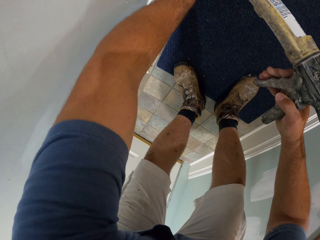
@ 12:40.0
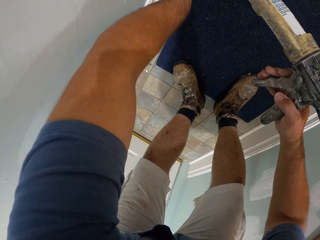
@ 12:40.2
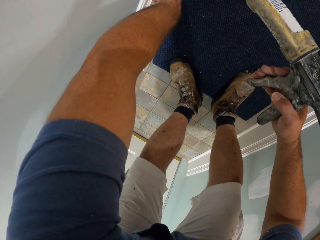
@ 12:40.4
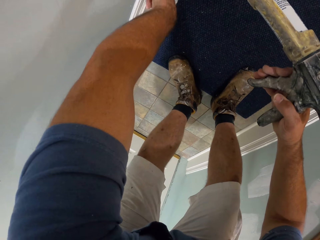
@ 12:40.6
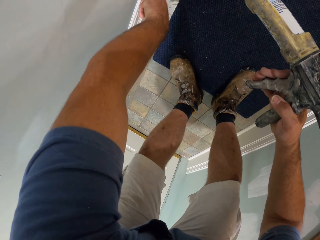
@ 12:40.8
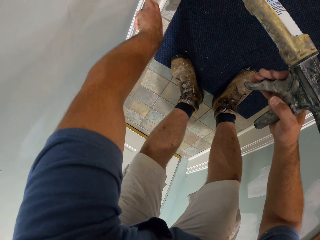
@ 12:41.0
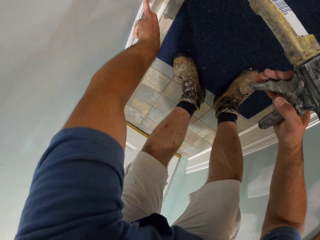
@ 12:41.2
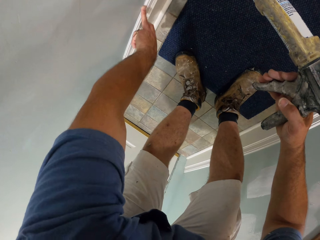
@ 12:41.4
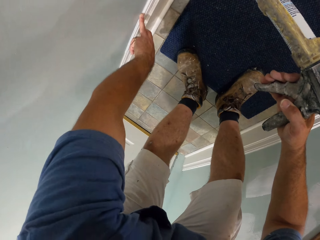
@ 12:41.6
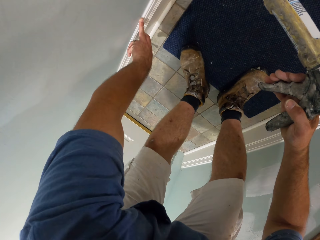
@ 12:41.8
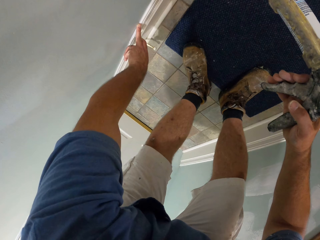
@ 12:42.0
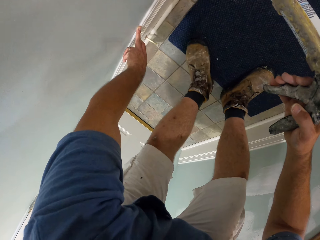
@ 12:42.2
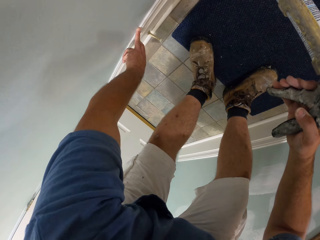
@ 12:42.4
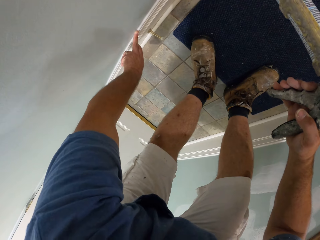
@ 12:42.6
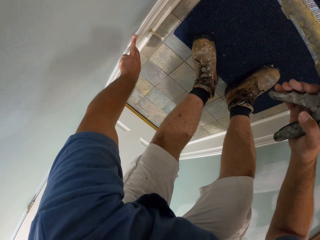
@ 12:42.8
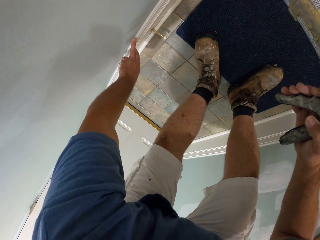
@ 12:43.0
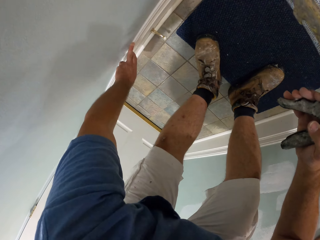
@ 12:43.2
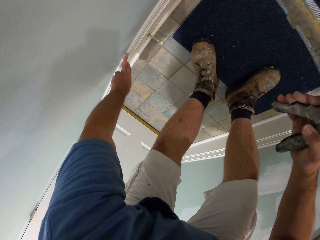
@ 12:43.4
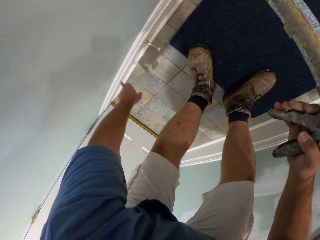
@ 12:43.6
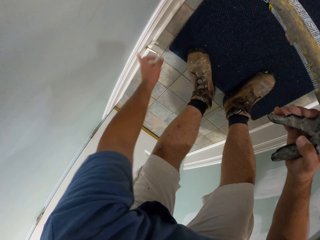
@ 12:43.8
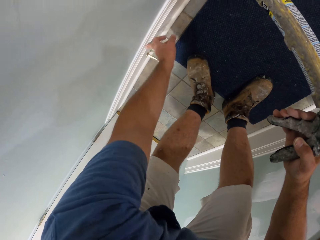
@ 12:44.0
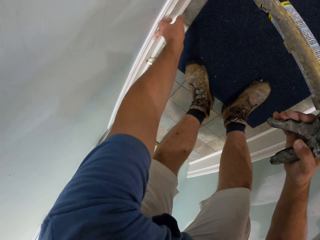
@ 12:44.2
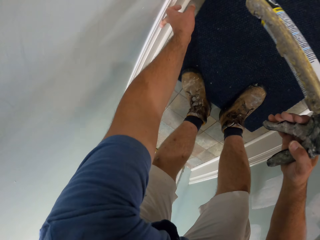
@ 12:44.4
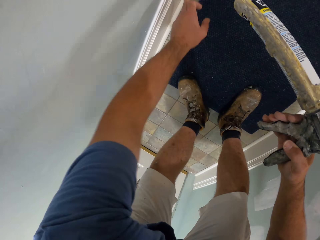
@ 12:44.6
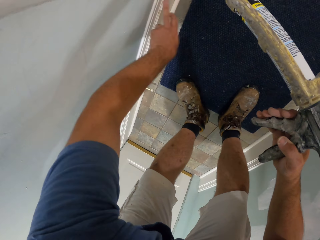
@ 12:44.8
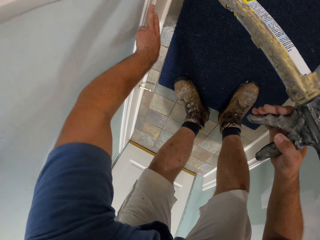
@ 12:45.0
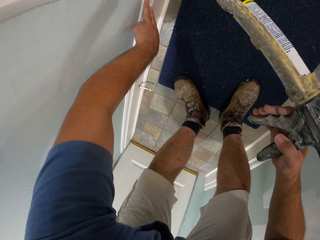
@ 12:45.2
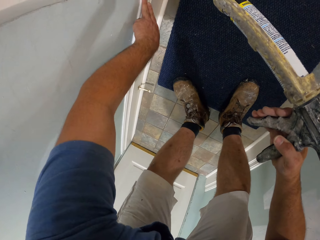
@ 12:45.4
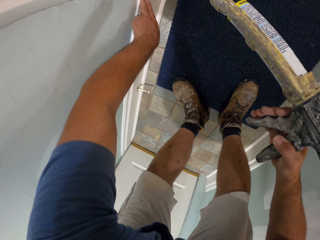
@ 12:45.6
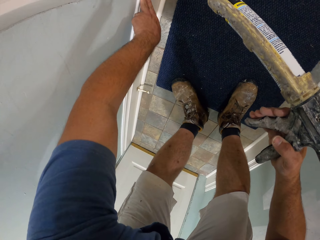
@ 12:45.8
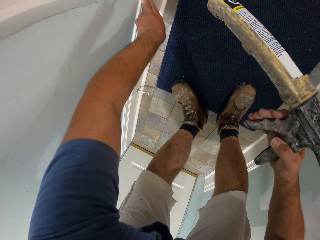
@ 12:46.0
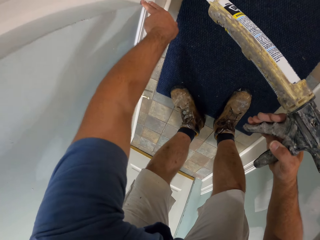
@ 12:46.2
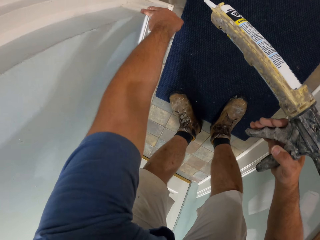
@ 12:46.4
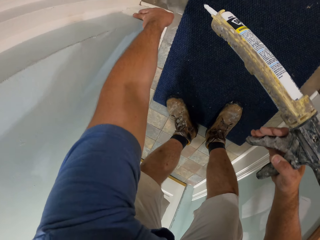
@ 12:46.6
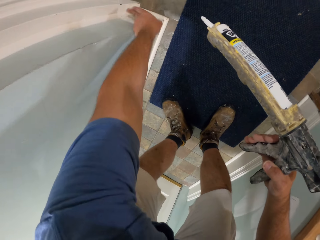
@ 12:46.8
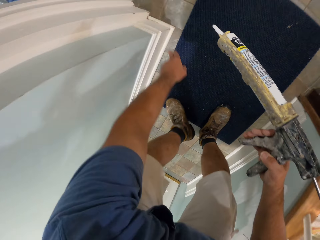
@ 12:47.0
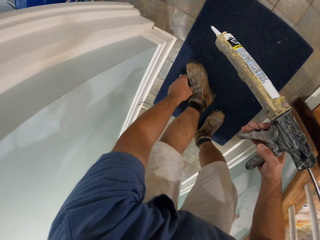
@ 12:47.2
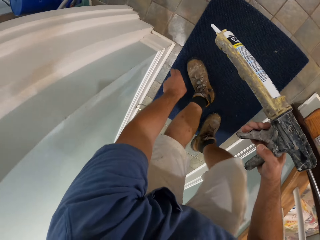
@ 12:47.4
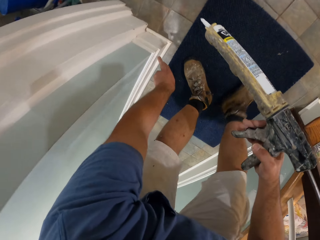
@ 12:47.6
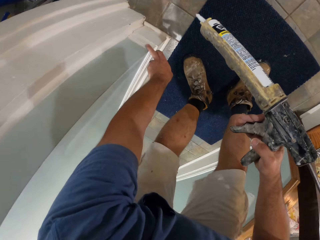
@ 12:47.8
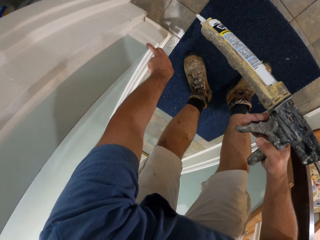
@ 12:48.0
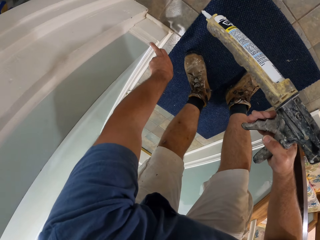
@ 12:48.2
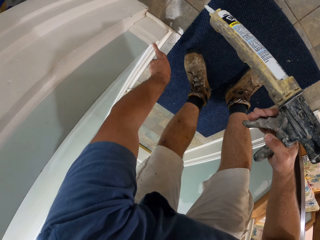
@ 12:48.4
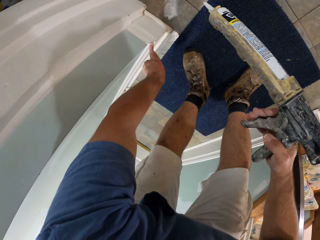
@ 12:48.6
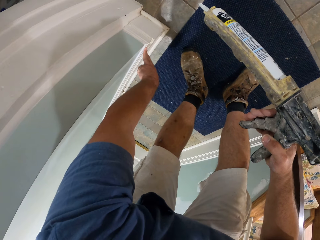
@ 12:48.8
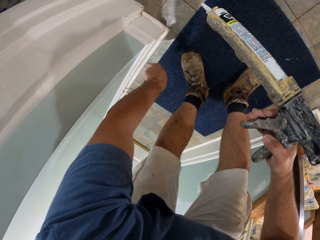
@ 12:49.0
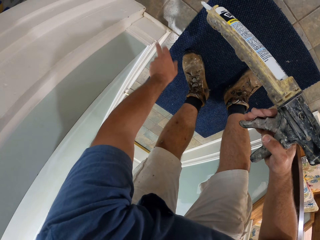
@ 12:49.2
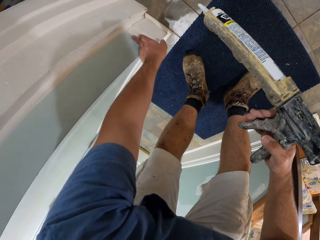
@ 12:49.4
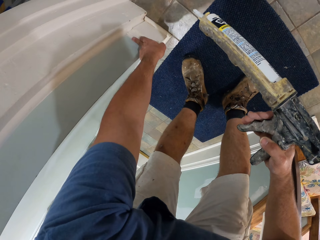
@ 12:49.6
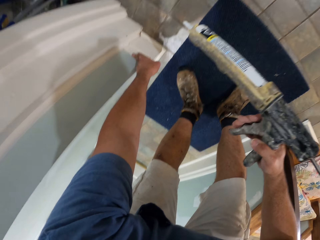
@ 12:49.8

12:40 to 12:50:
The camera wearer aligns the paint on the wall trim with his left finger.

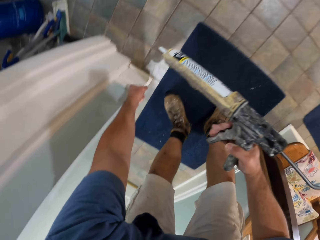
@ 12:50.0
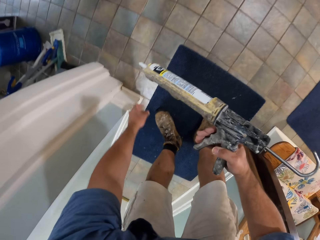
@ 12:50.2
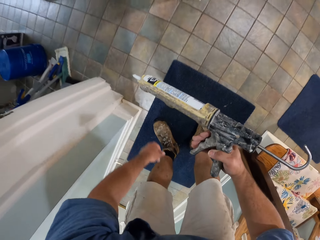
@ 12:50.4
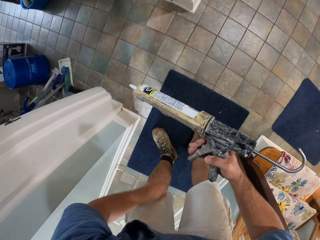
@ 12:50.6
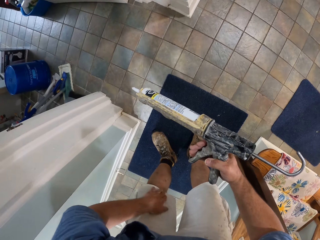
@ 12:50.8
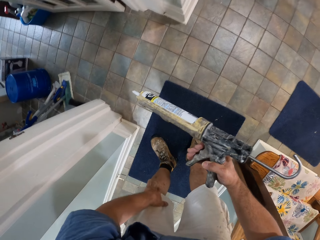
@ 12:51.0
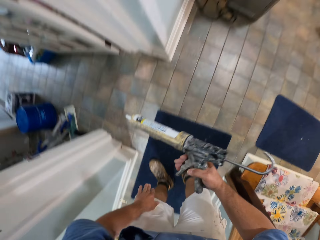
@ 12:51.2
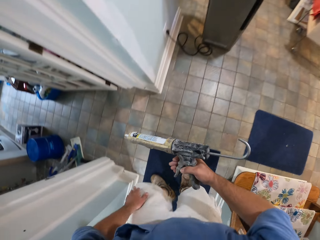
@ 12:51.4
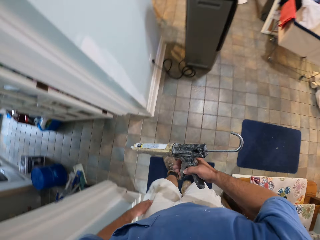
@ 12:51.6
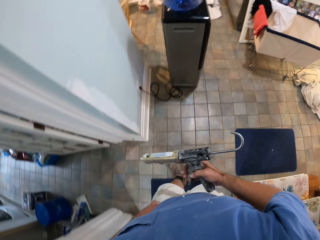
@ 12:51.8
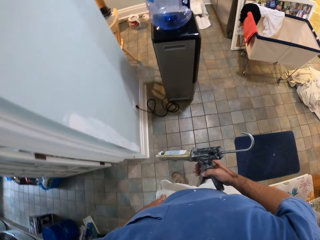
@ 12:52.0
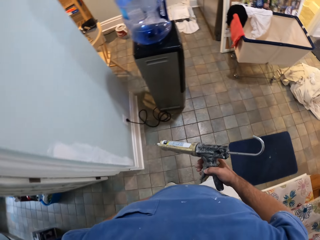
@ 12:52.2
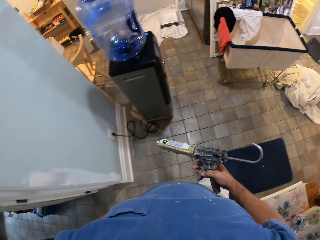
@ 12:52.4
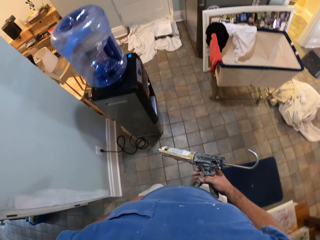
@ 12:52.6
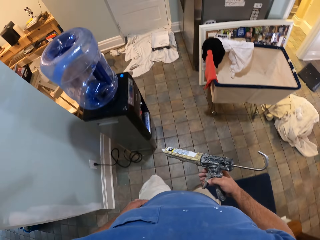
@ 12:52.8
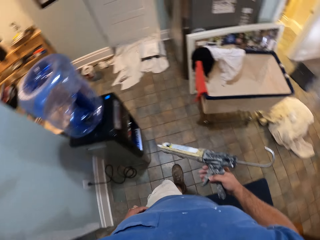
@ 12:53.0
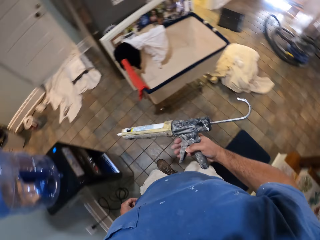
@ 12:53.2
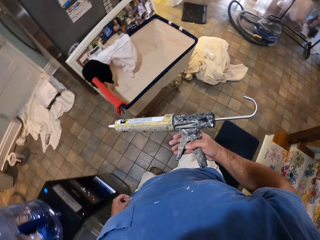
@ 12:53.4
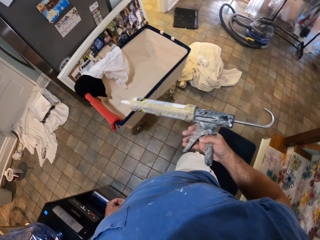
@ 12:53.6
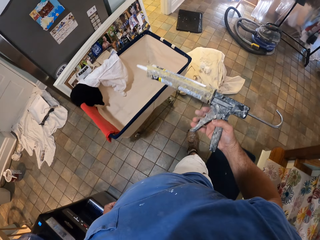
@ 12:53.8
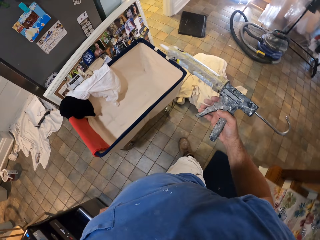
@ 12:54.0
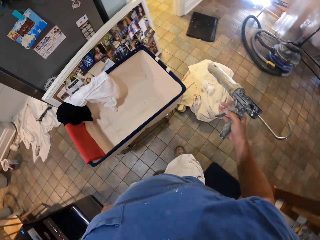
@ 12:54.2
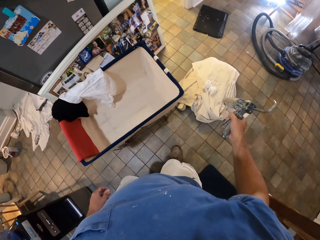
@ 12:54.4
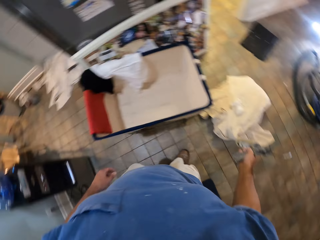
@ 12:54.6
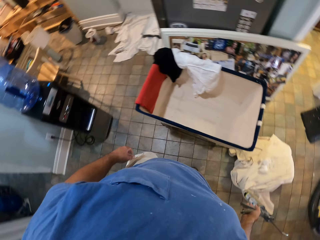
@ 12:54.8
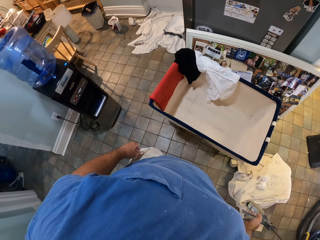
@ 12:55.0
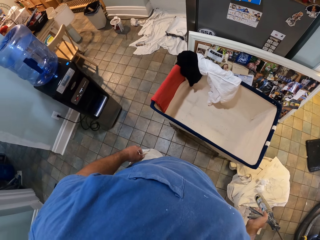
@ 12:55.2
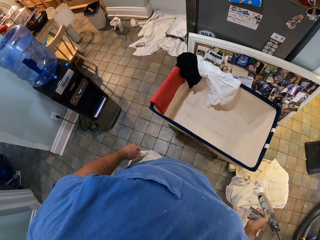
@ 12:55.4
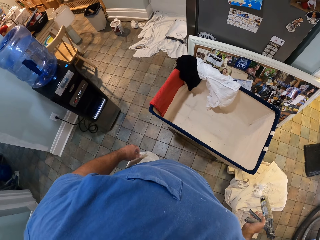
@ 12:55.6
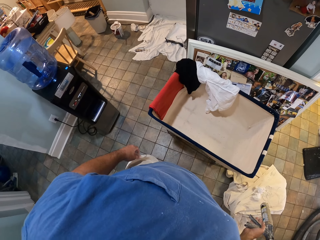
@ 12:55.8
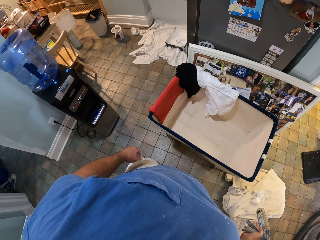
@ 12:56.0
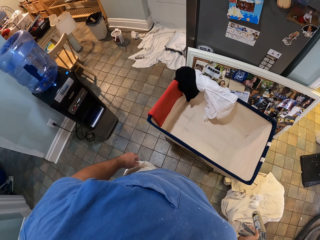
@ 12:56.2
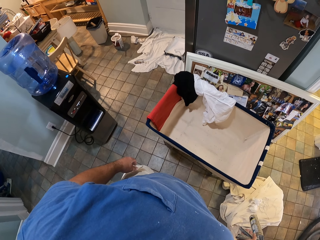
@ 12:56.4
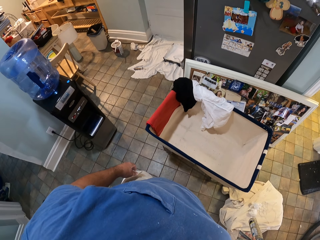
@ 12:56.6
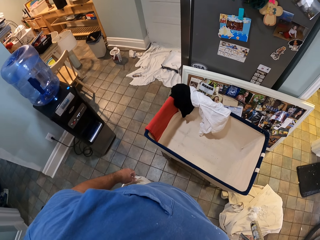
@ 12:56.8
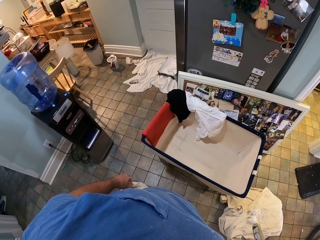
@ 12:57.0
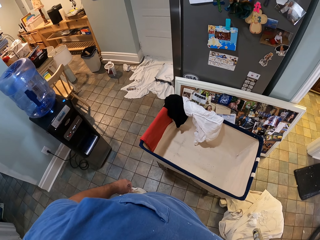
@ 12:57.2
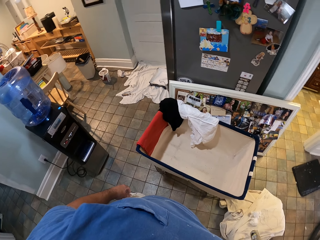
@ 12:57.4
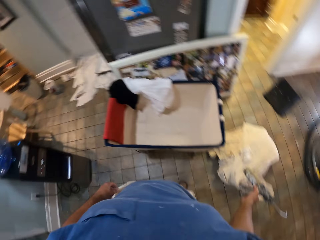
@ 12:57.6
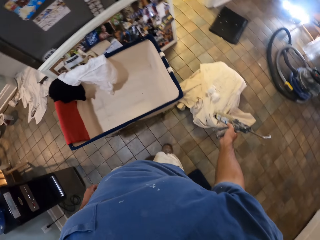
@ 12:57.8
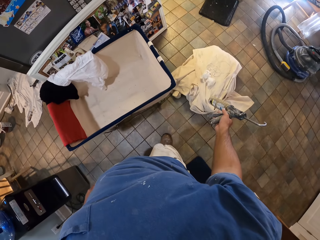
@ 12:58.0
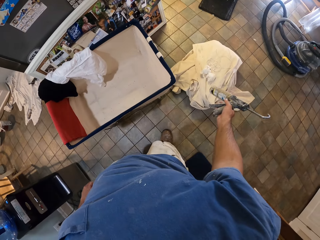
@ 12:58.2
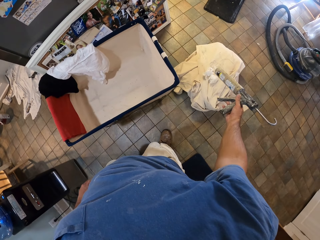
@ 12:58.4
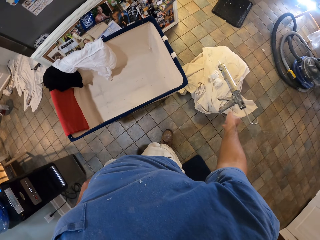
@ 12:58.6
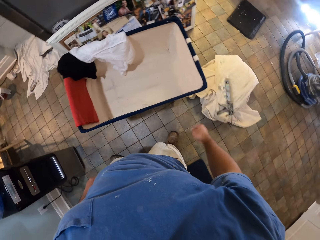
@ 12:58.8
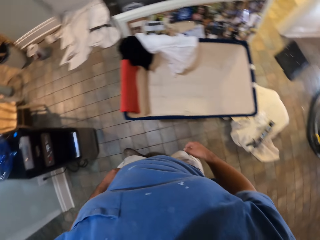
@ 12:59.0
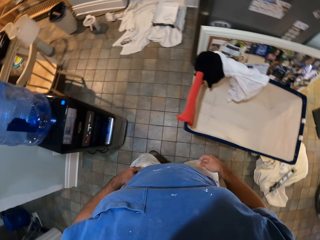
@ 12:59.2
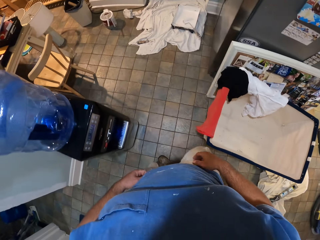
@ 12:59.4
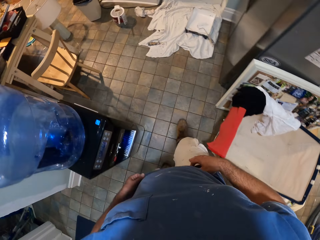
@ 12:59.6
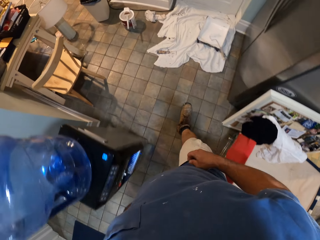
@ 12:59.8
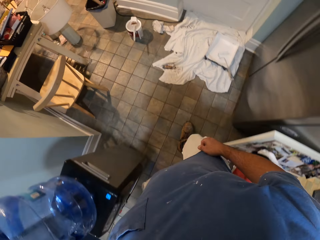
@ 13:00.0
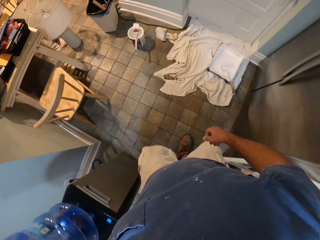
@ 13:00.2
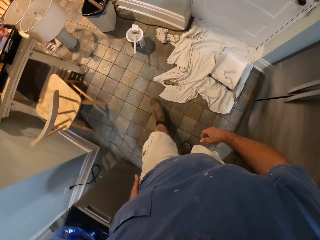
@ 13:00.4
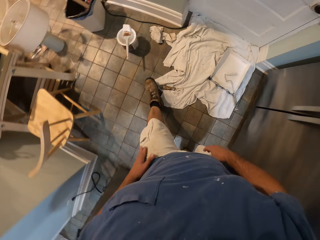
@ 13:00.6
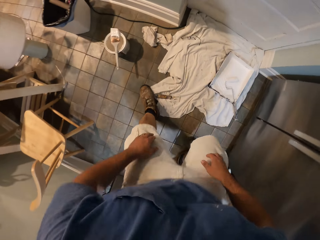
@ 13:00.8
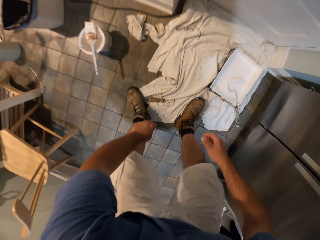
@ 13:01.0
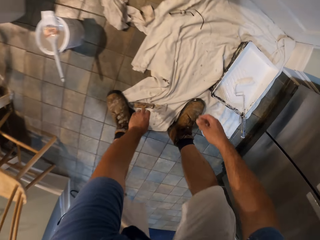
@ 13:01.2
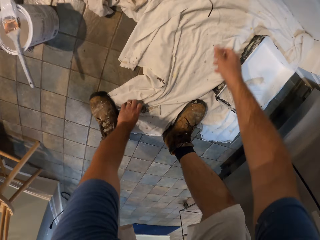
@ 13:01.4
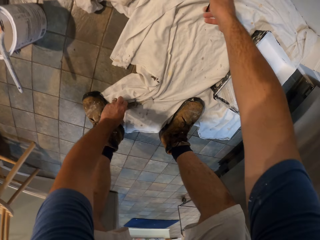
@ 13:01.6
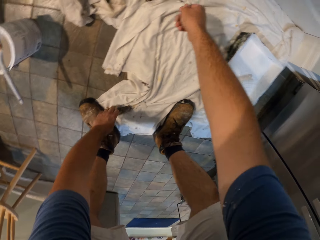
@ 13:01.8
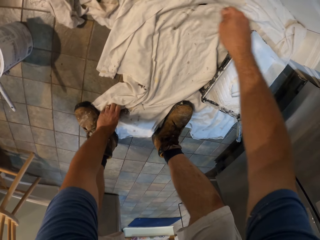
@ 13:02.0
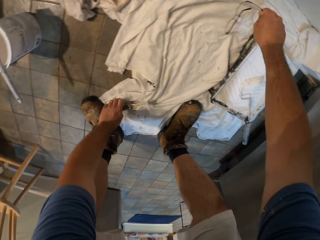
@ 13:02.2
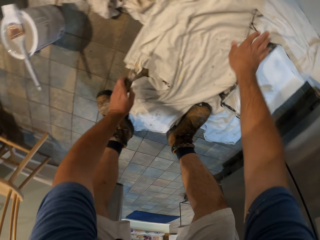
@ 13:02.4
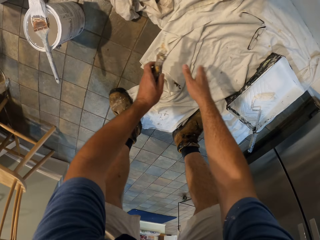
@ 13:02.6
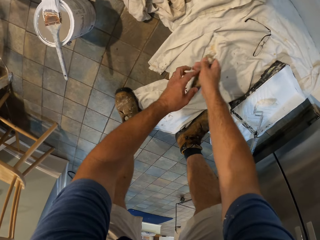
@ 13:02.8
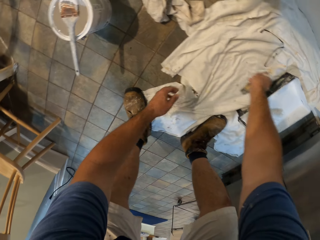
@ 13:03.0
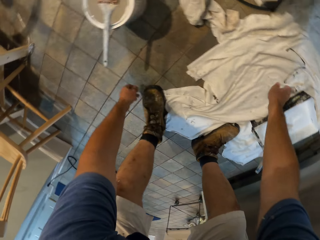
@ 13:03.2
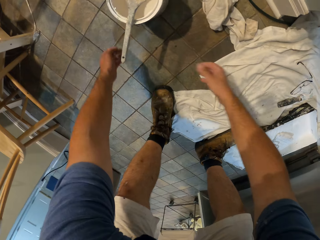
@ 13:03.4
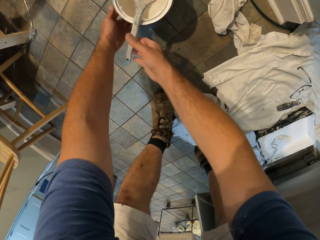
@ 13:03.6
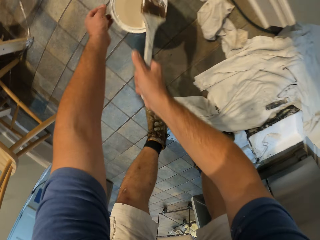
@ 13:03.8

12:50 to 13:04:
The camera wearer cleans his left hand on his shorts. He walks towards a square container on the floor. He throws the paint gun on a white cloth on the floor. He walks to where the glasses are. He moves the glasses to another part of the cloth. He moves the scraper to another part of the cloth.
